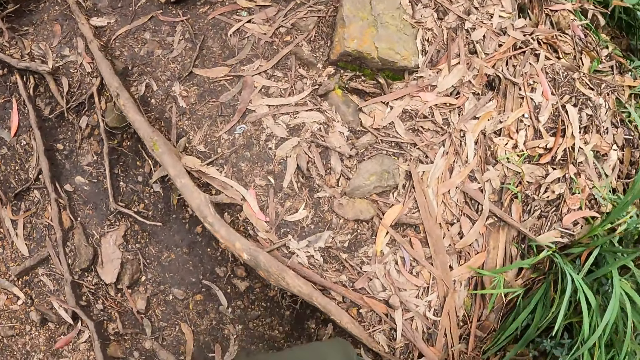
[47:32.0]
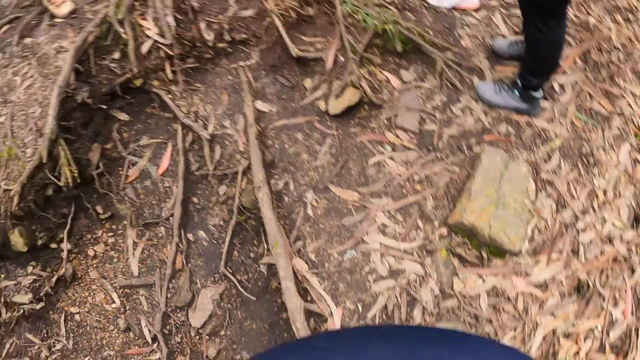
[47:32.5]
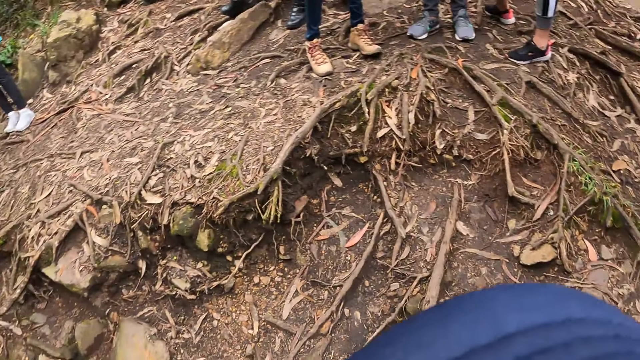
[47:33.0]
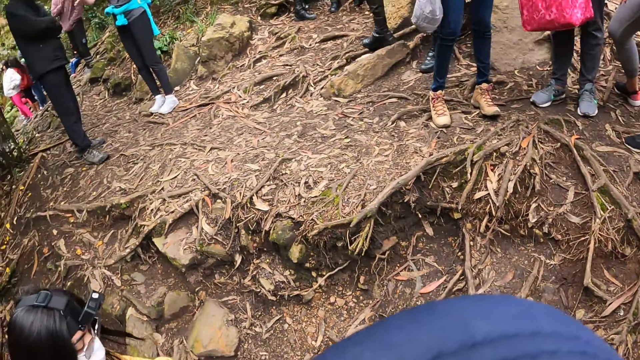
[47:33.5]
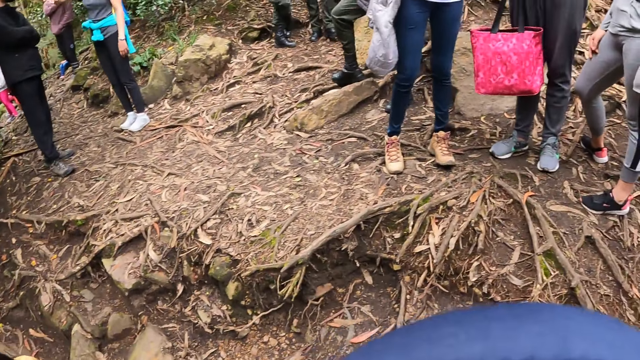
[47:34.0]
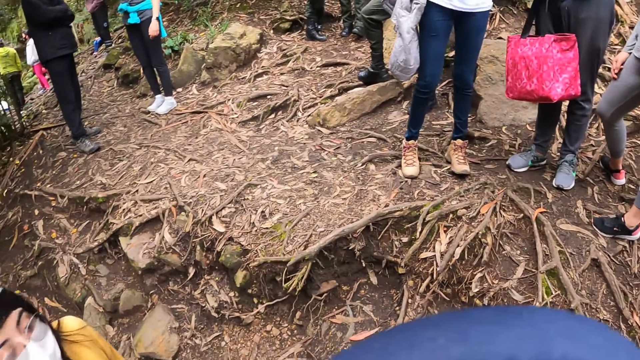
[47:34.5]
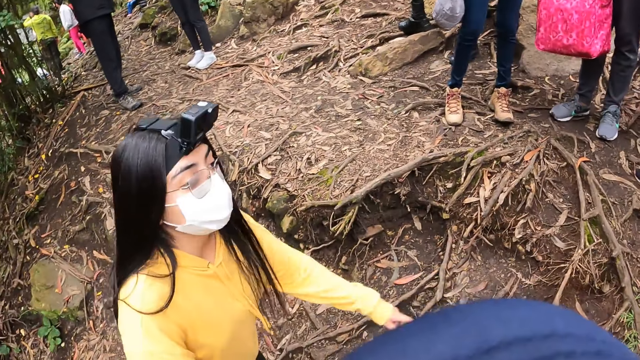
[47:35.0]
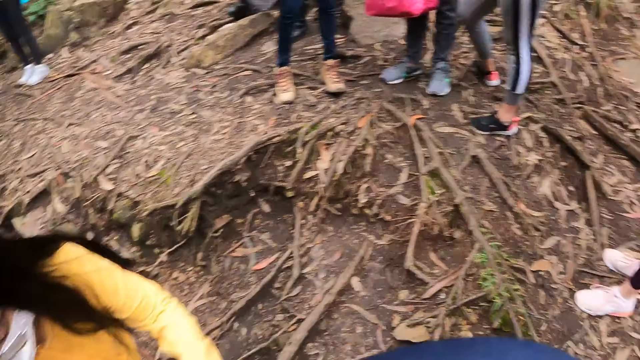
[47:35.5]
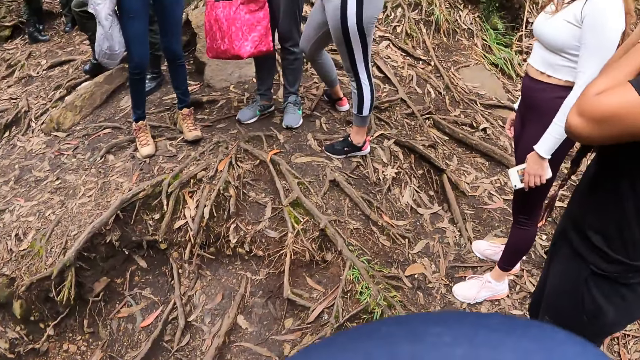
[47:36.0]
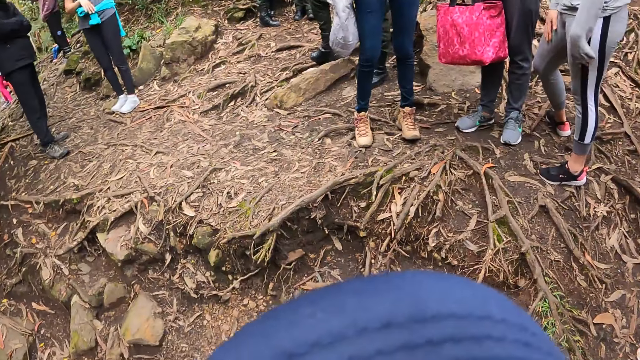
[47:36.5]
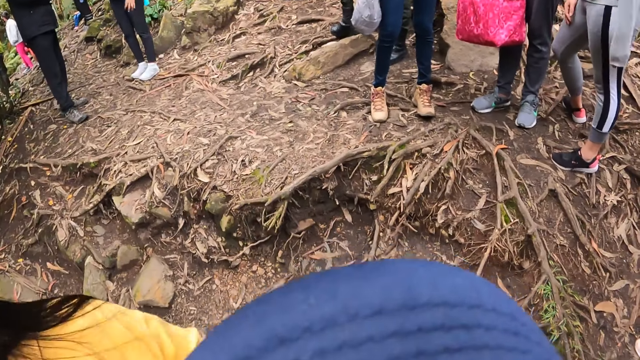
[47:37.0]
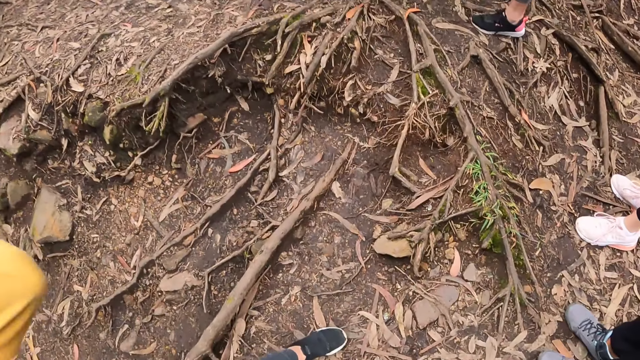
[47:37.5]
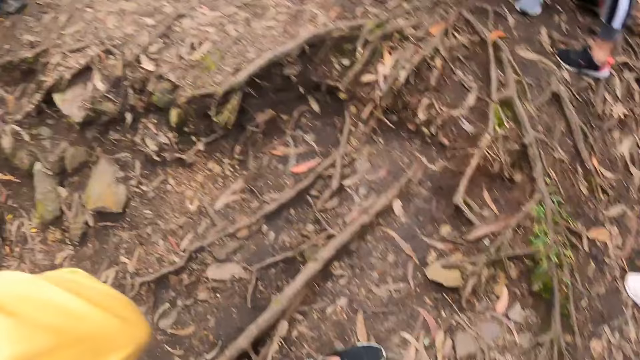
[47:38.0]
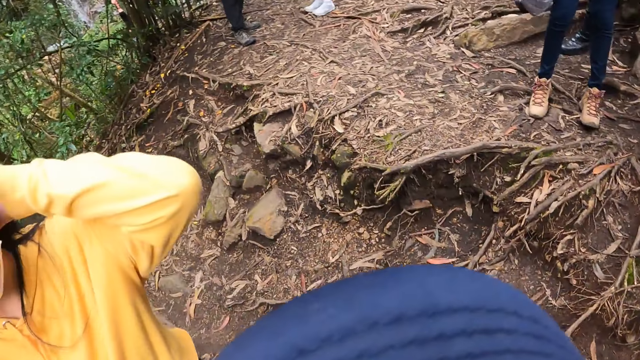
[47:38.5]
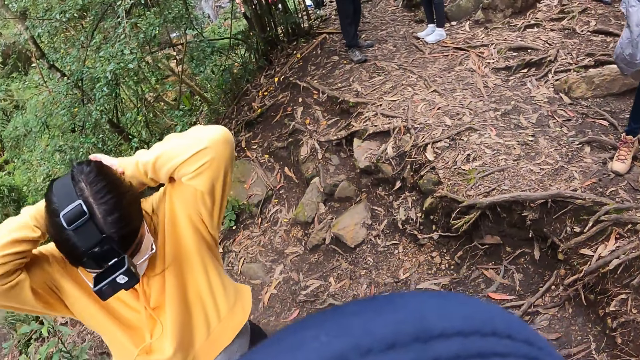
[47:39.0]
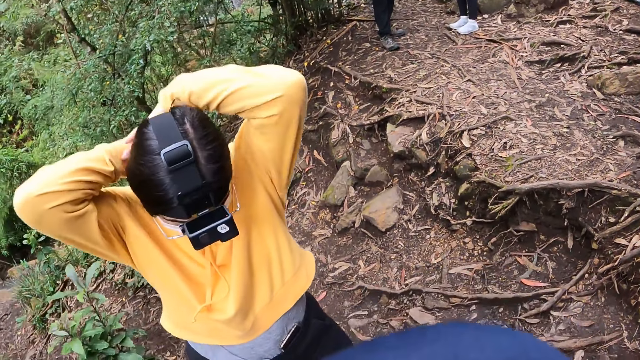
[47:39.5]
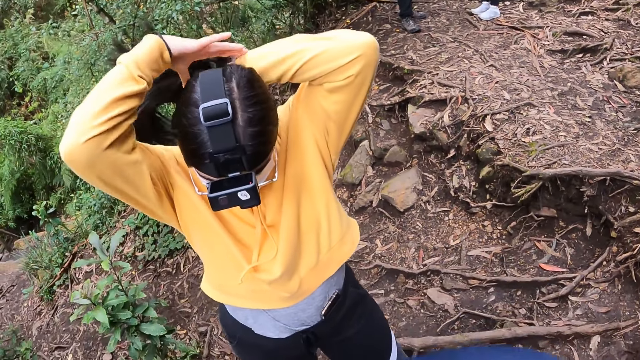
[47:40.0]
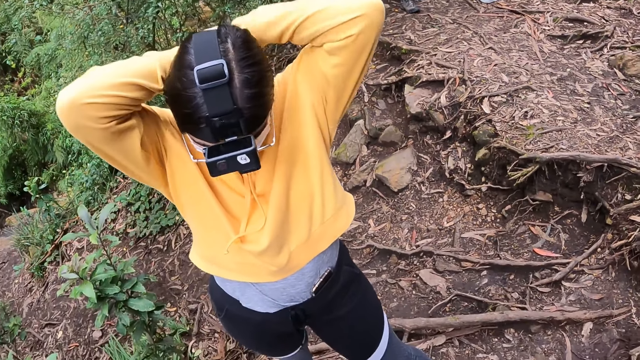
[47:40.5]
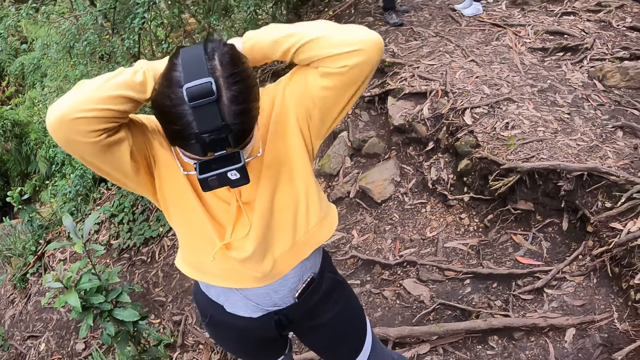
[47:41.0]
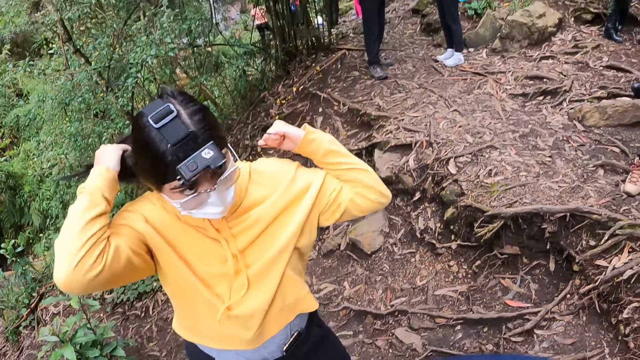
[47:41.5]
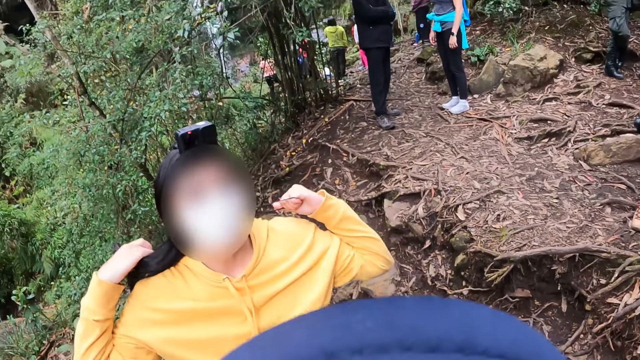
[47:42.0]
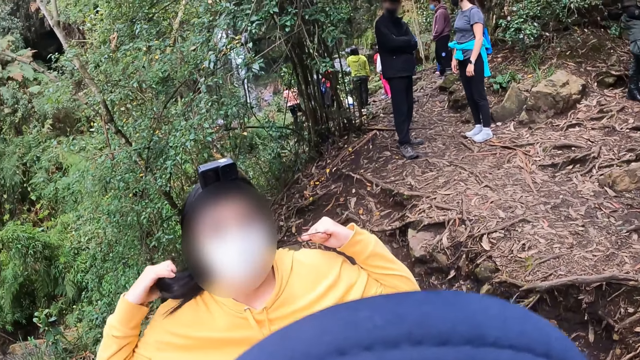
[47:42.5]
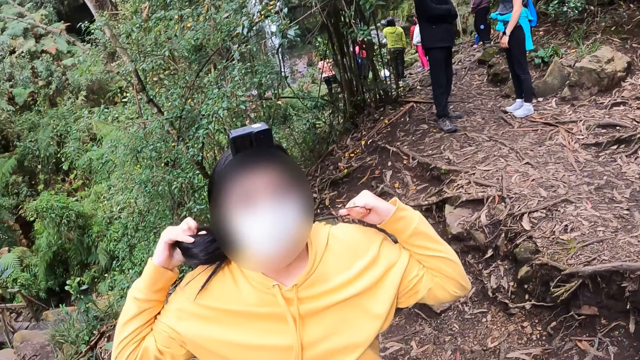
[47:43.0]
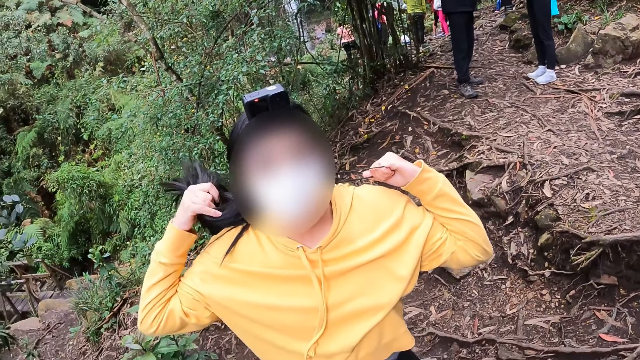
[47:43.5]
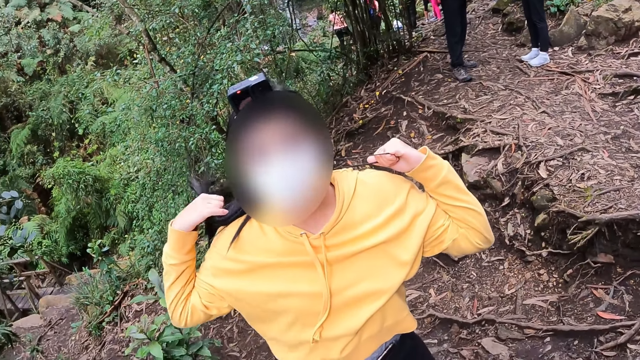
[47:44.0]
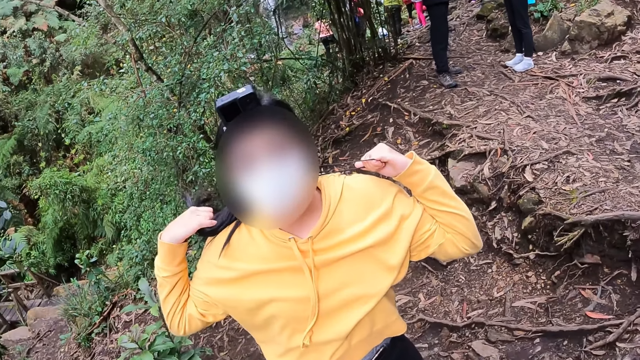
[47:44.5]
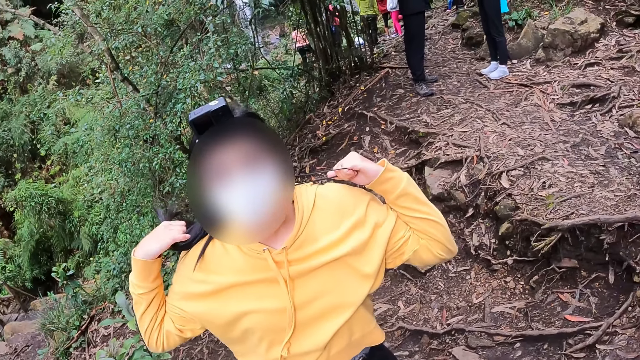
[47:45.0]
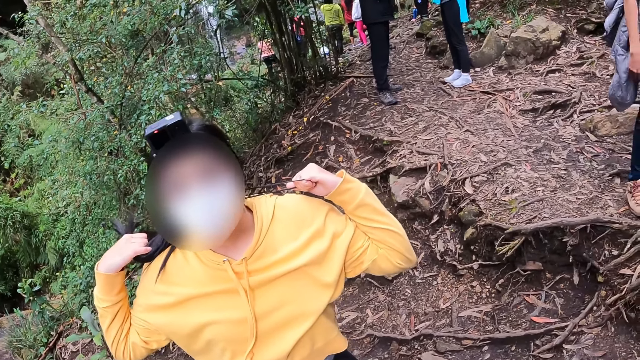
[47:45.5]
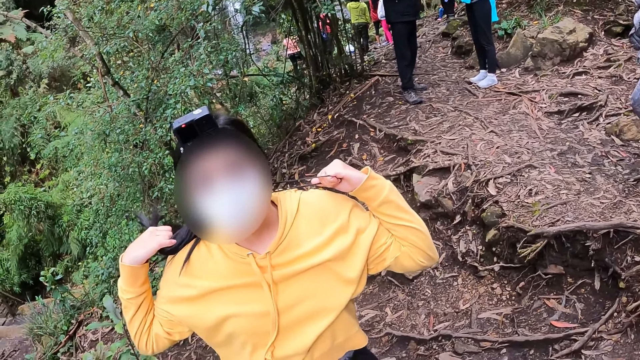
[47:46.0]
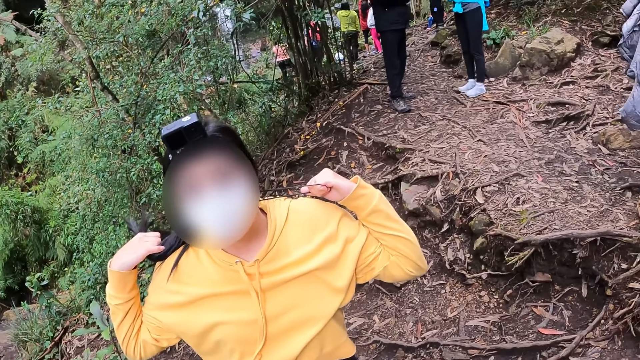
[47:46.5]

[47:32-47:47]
The woman packs her hair with her hands. The camera wearer talks to the woman. They interact with the woman.

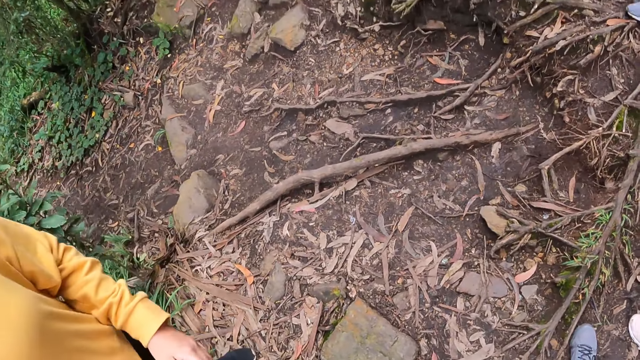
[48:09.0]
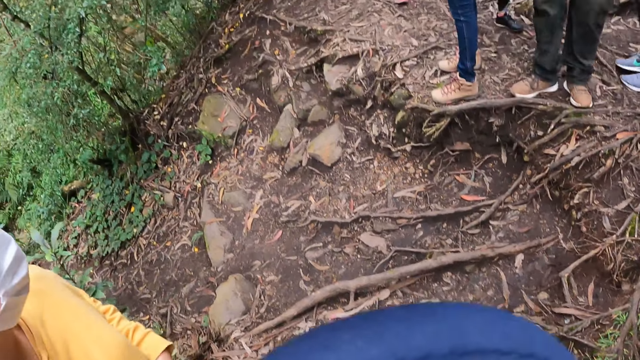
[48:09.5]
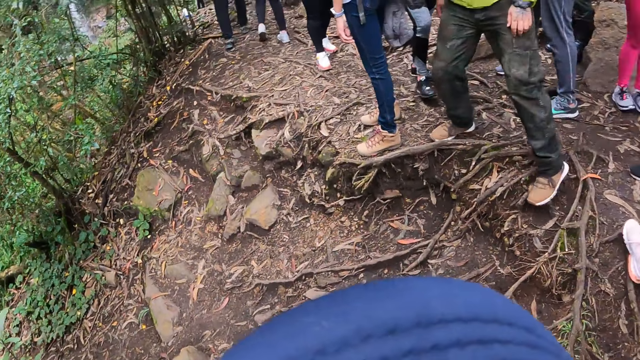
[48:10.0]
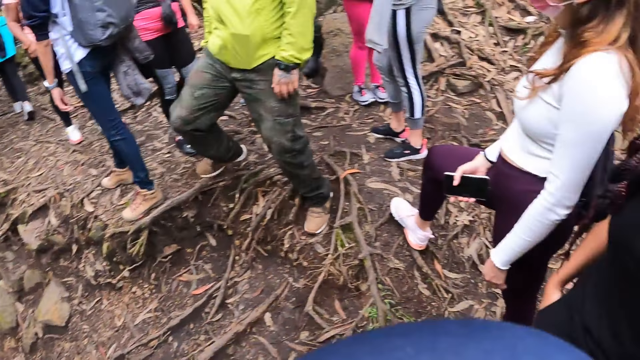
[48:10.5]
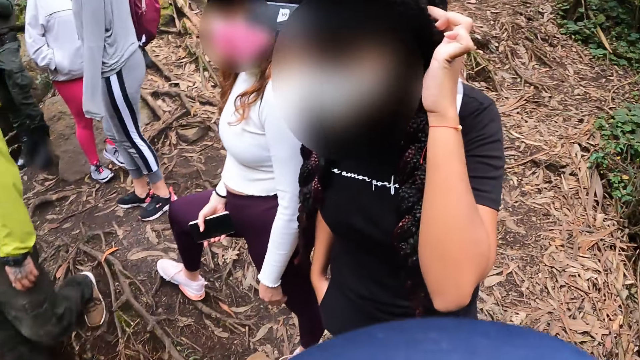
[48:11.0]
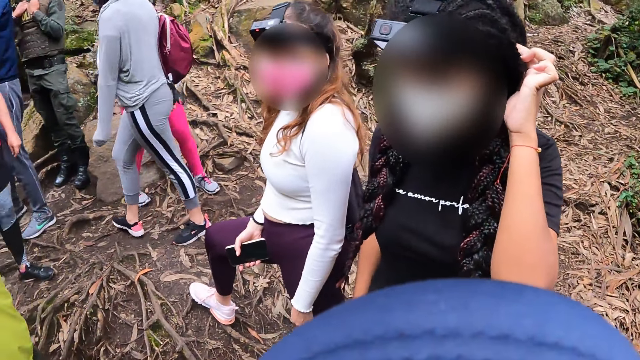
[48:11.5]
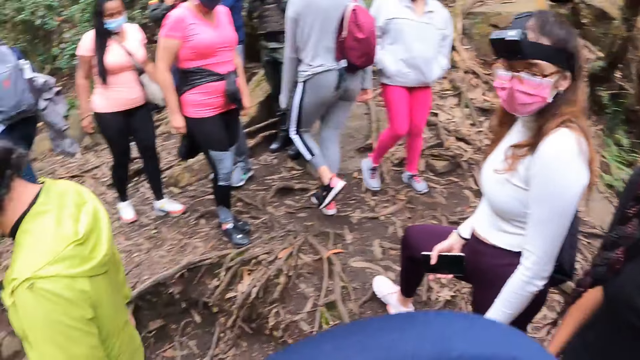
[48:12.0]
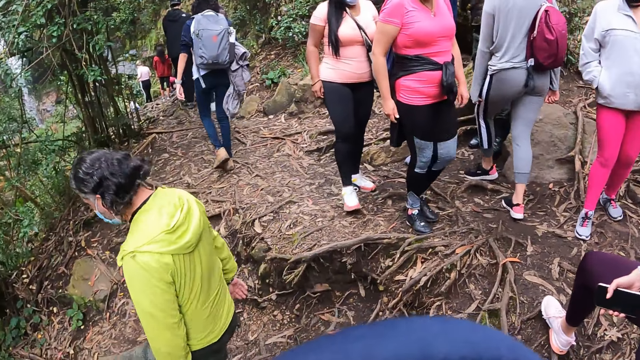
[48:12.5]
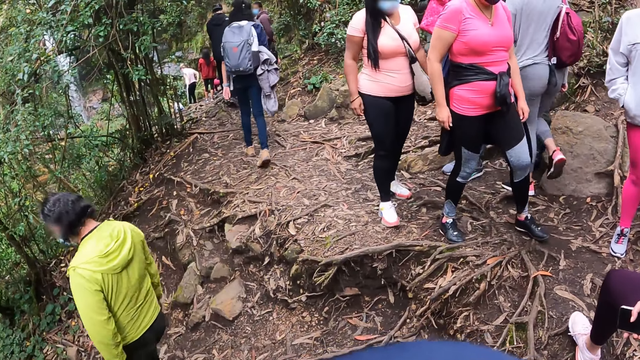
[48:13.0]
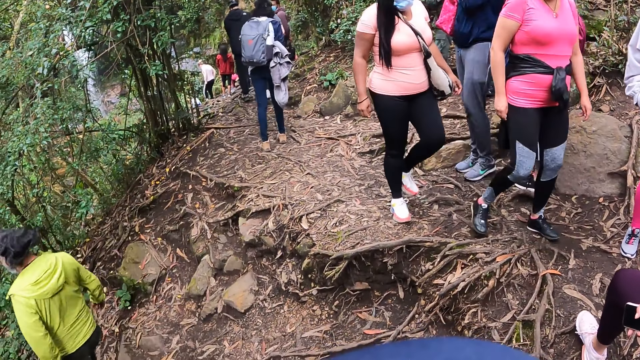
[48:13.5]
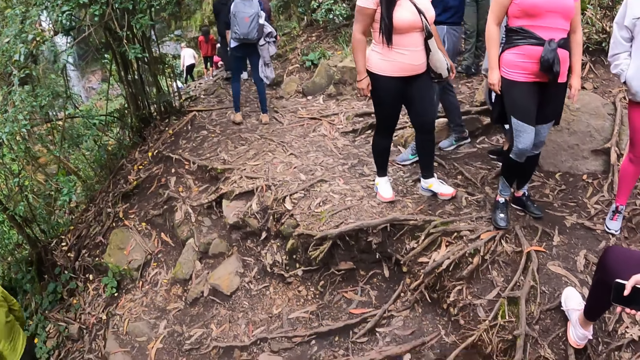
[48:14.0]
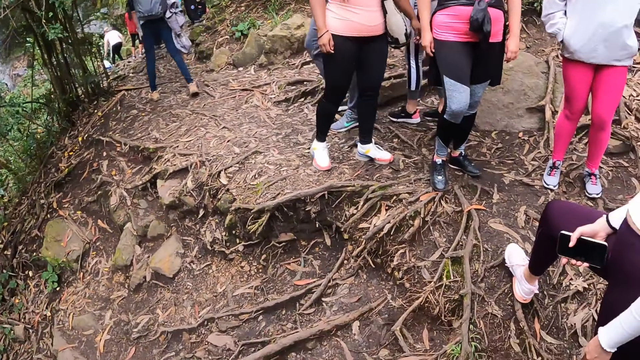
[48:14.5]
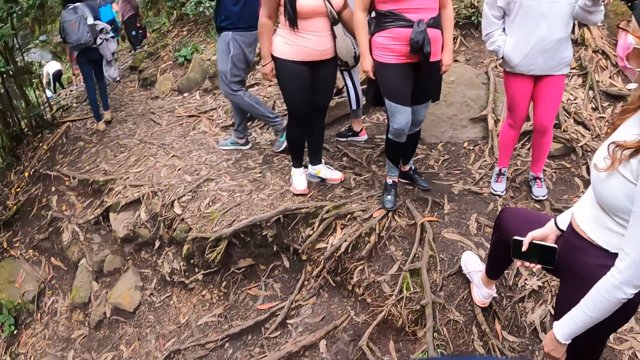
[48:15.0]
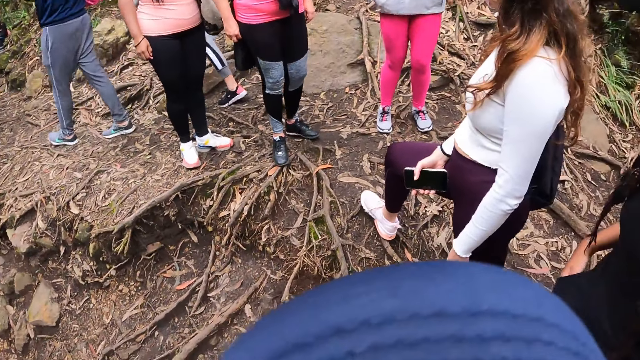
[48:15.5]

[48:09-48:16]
The woman touches her hair with her left hand.
